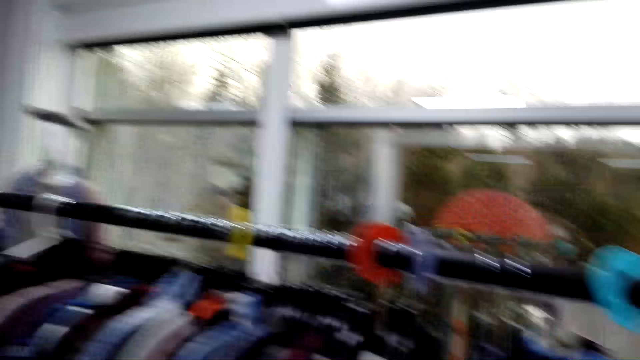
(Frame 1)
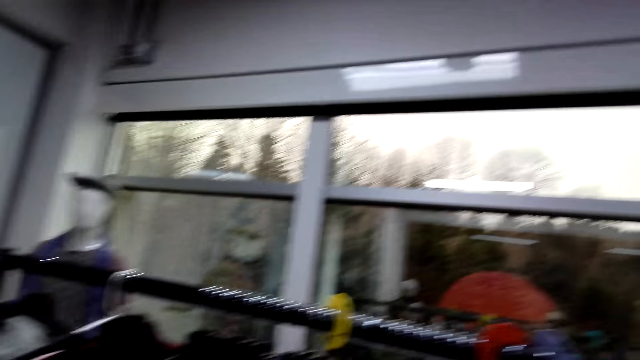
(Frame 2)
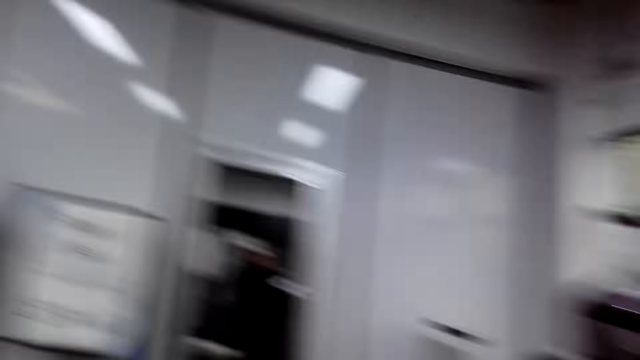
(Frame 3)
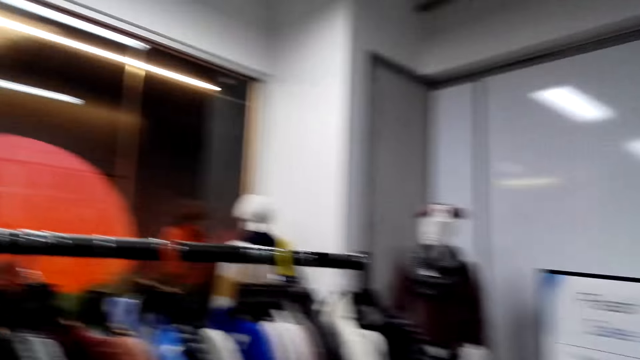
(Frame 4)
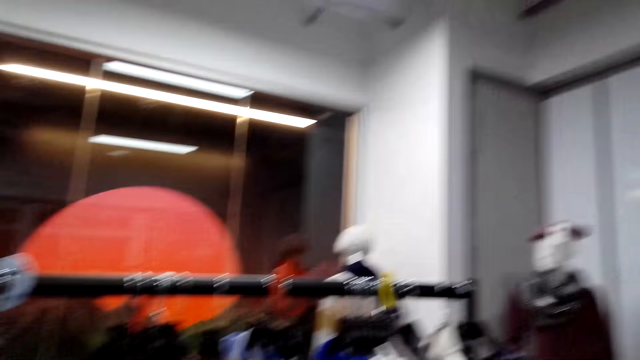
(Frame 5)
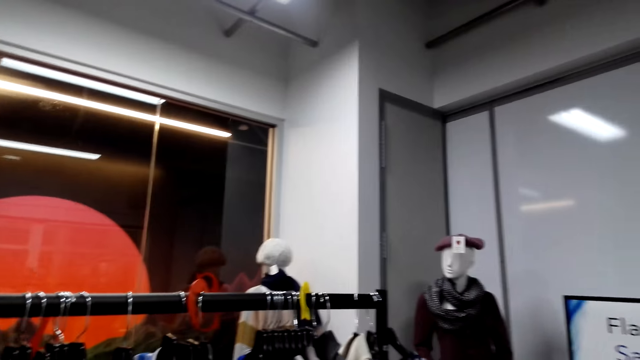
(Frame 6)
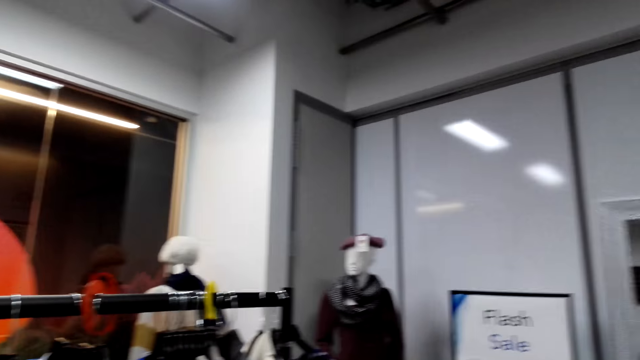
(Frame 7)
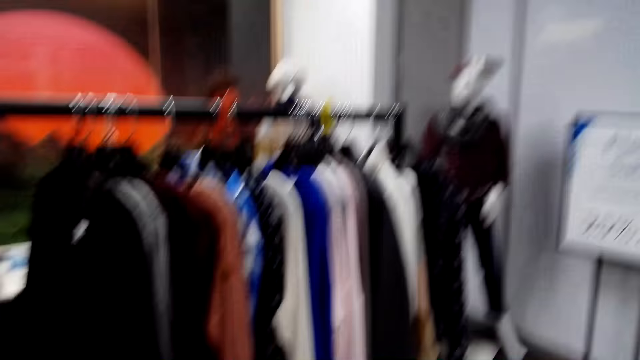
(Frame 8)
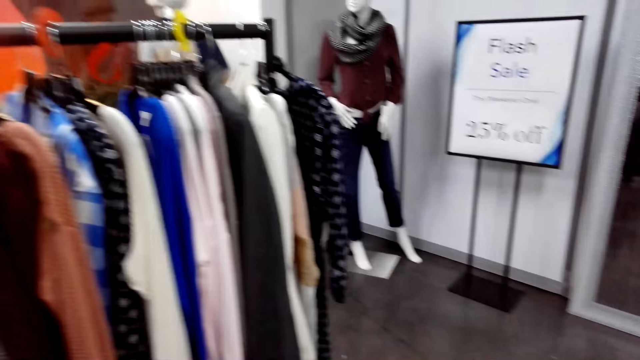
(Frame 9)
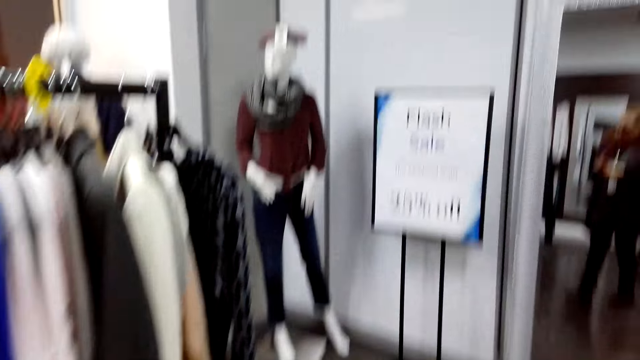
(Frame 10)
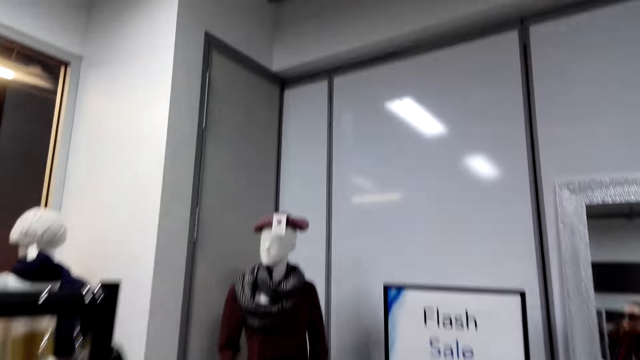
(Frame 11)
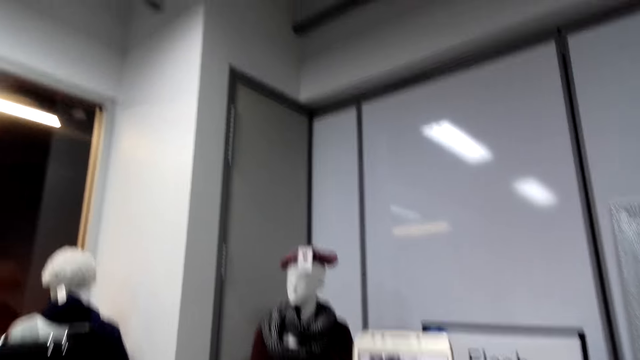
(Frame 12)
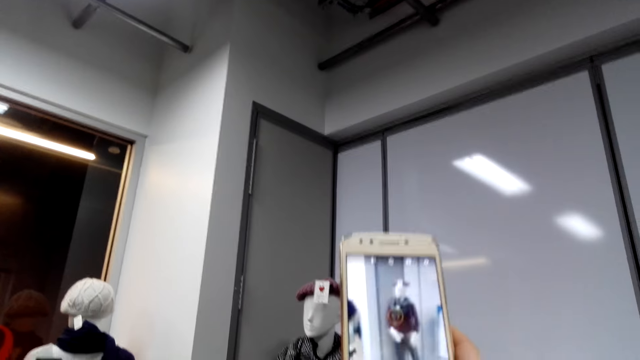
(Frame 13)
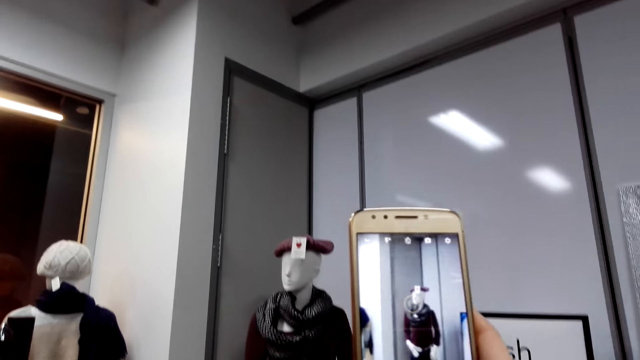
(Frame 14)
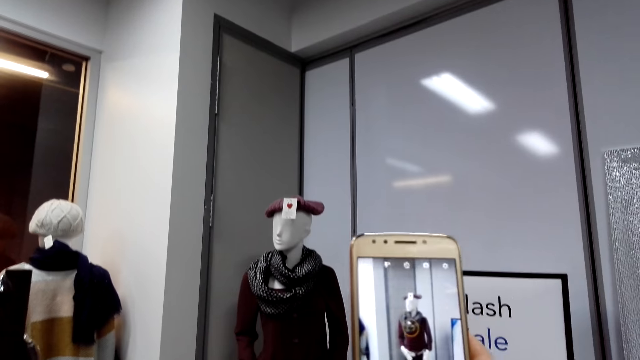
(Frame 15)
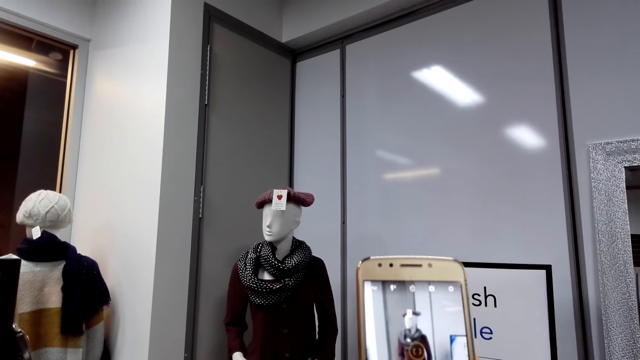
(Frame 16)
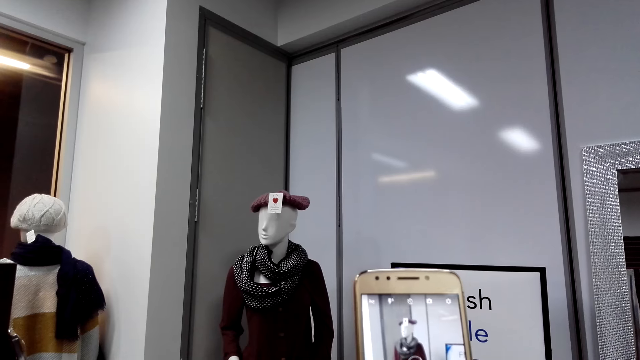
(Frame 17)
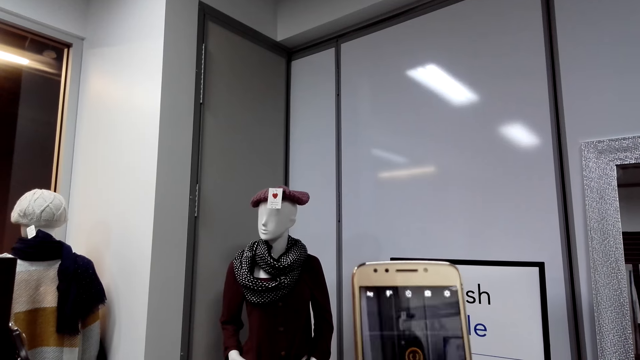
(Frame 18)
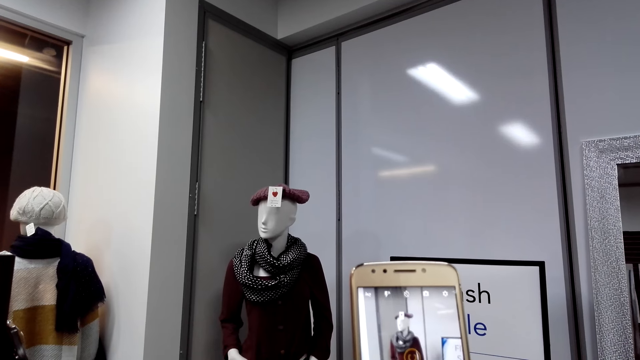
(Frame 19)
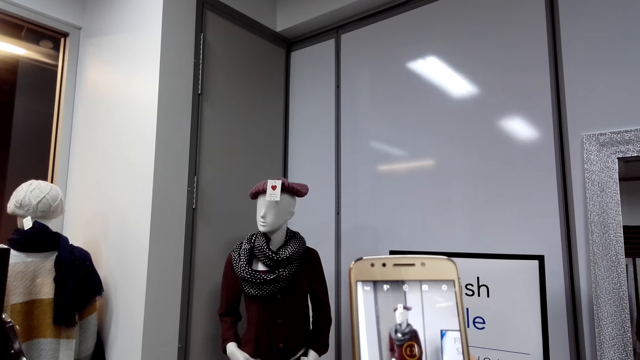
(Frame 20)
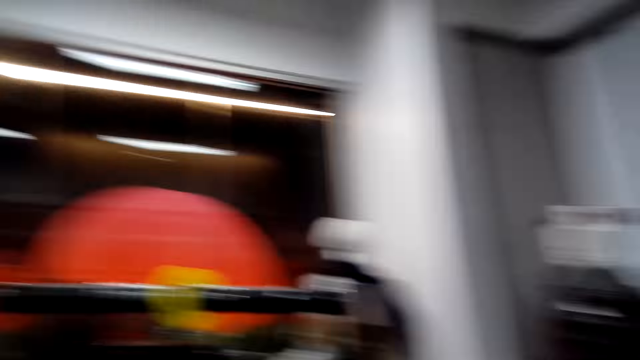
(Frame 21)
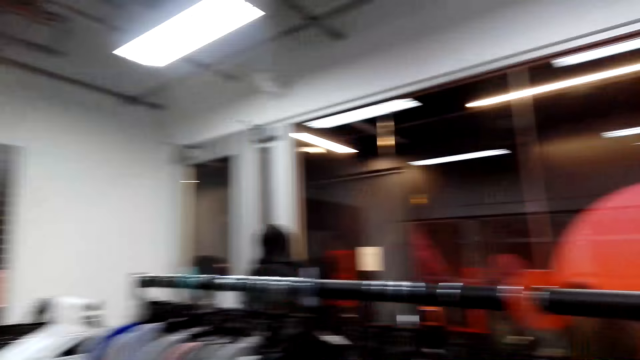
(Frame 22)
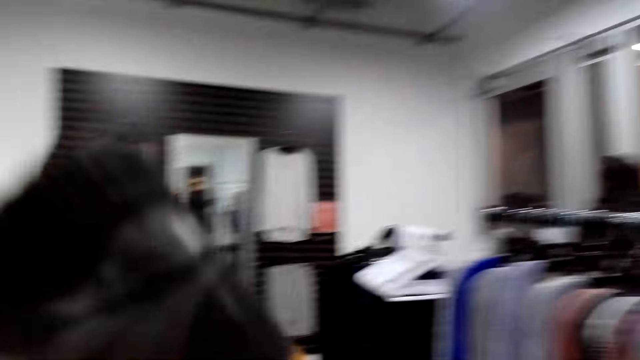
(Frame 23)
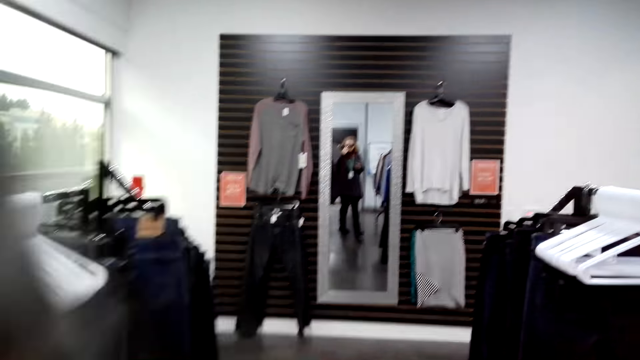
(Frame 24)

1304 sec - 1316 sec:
The camera wearer converses with a man. They look around. They take a photo of the cloth.

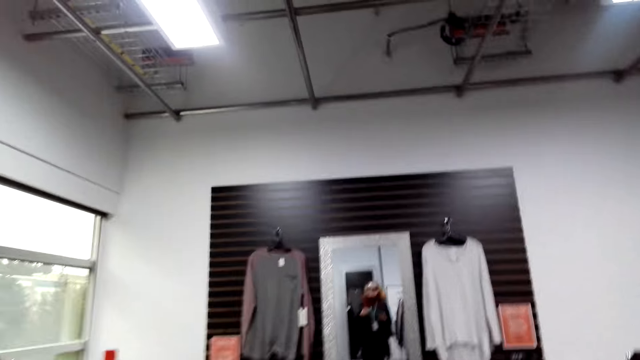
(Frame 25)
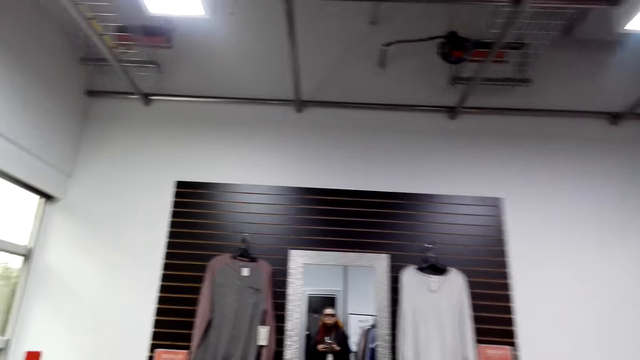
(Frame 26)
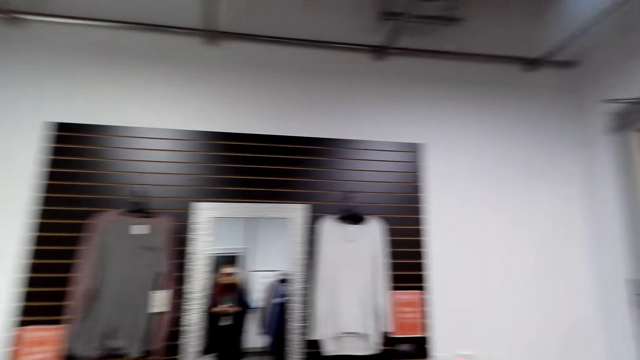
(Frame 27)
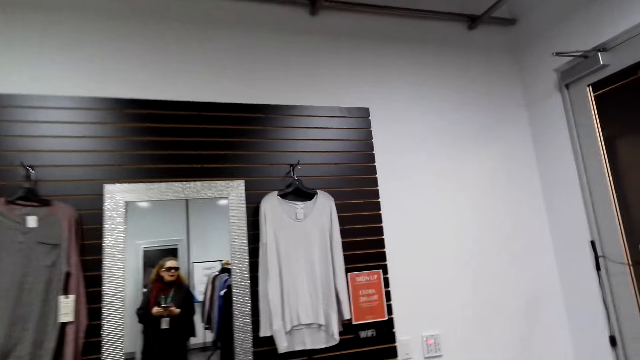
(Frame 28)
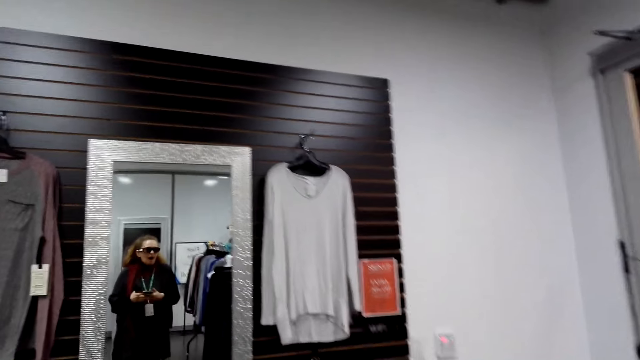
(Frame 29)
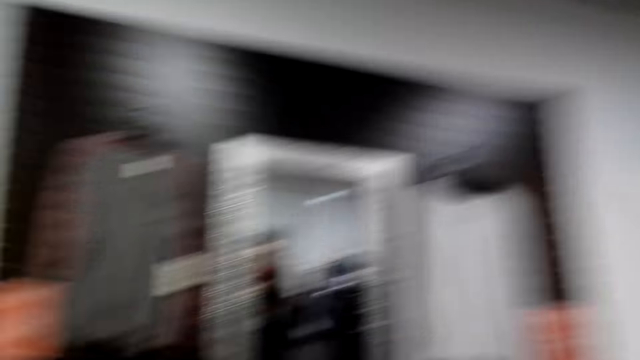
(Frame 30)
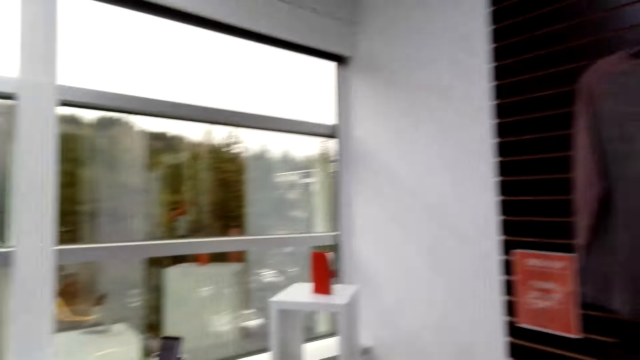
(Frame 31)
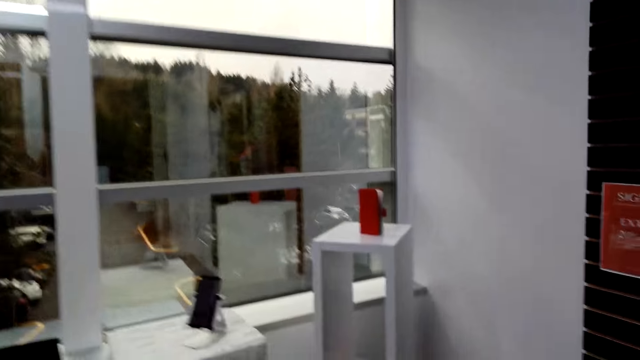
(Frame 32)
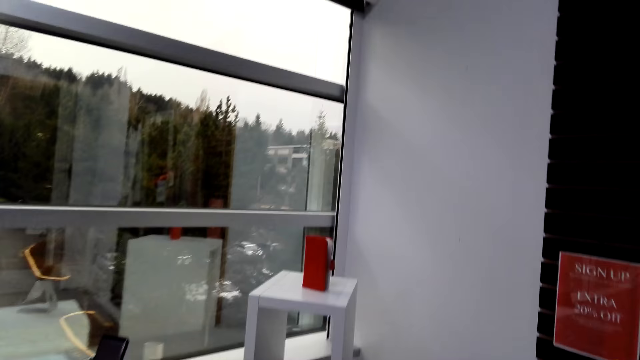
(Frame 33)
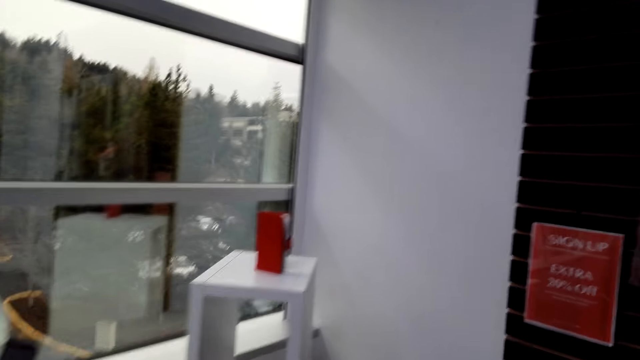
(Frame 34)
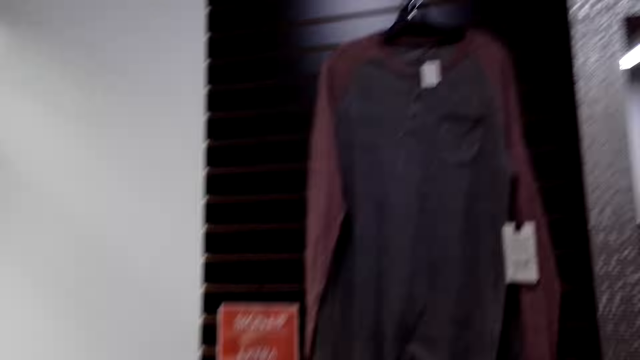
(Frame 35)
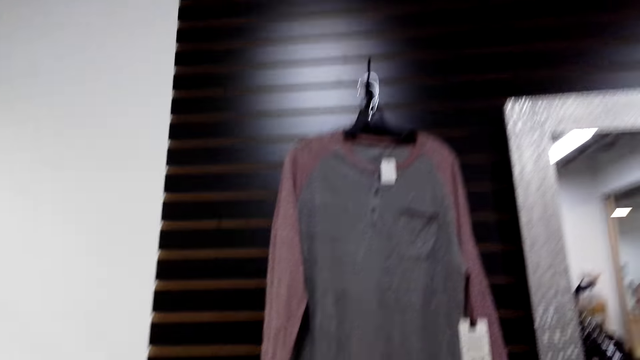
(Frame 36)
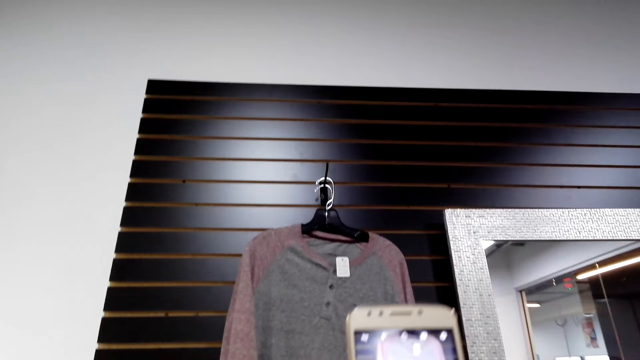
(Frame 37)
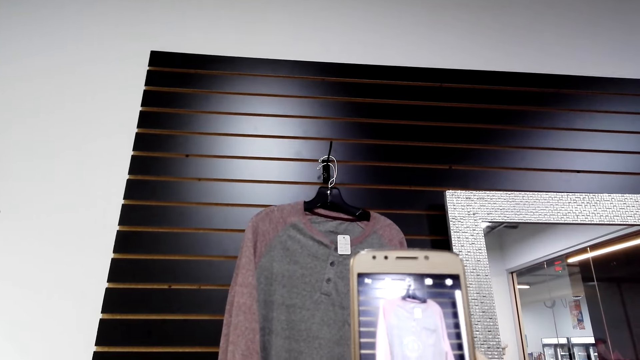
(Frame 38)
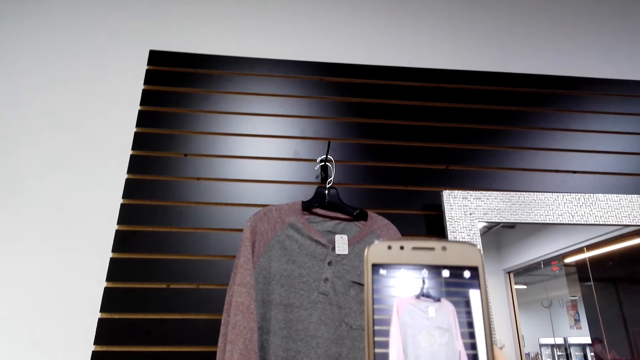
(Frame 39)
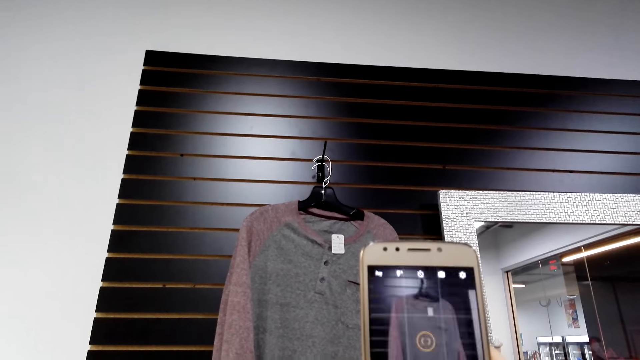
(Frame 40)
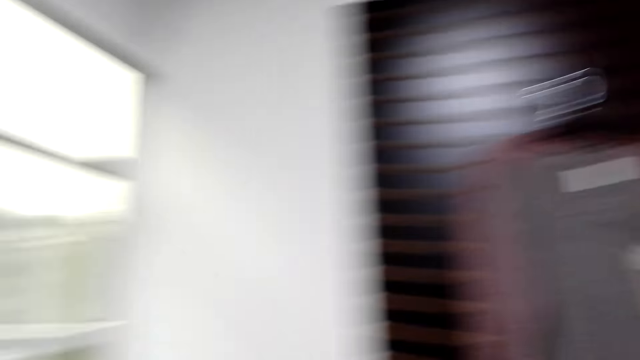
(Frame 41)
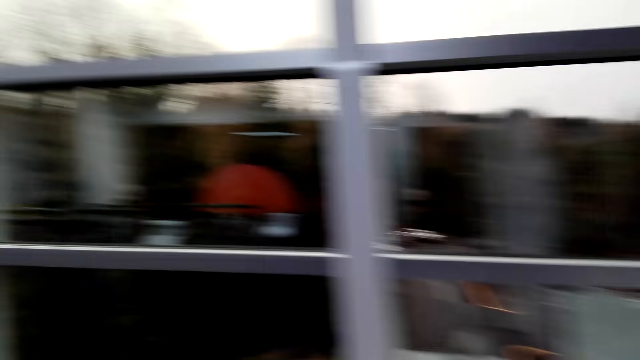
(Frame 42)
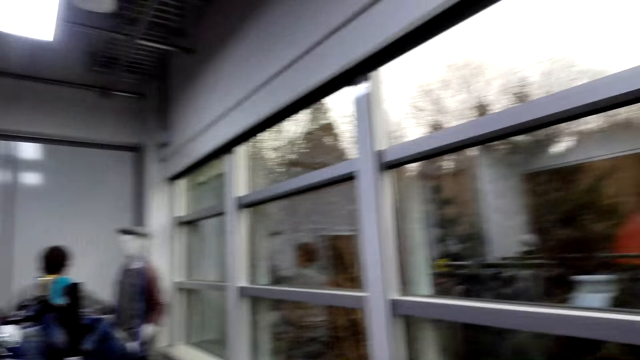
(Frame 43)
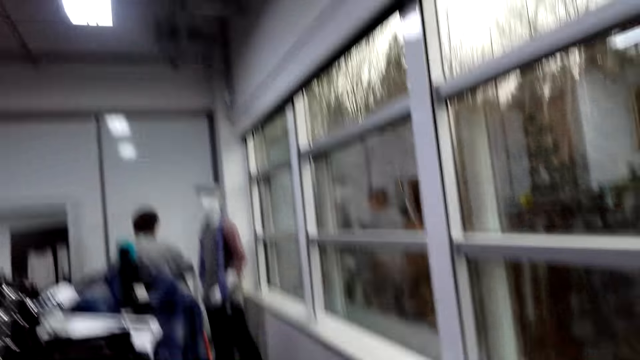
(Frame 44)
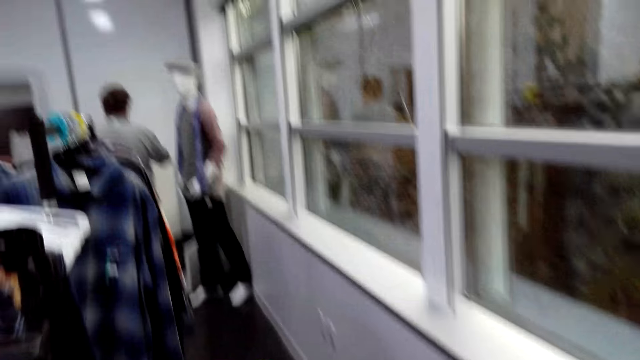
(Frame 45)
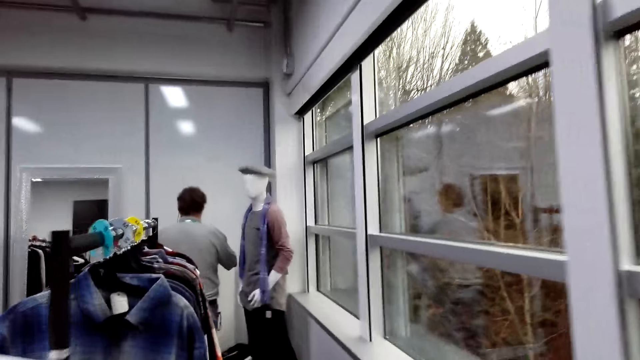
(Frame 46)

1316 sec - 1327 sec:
The camera wearer walks around. They look around. They take a photo of the cloth. They look around.
